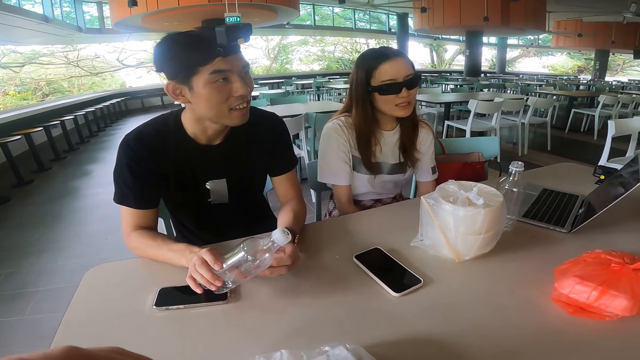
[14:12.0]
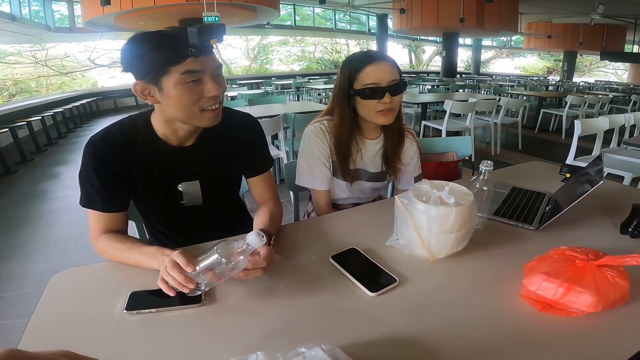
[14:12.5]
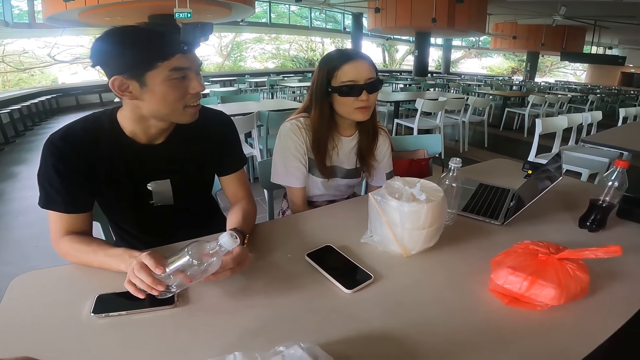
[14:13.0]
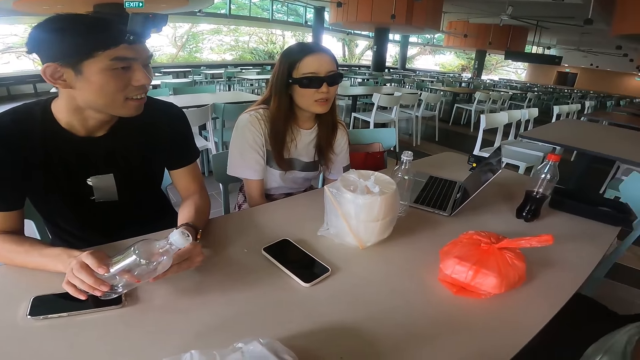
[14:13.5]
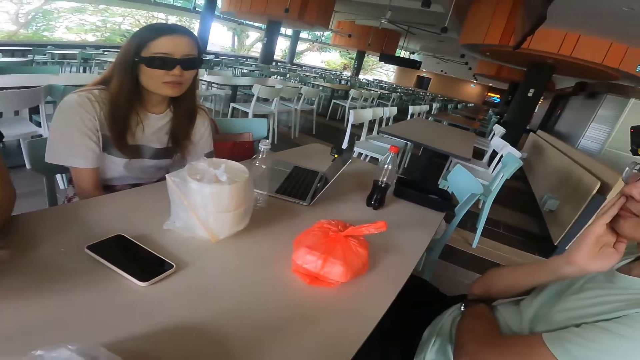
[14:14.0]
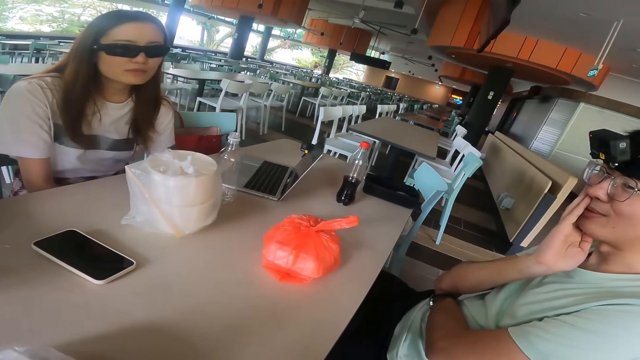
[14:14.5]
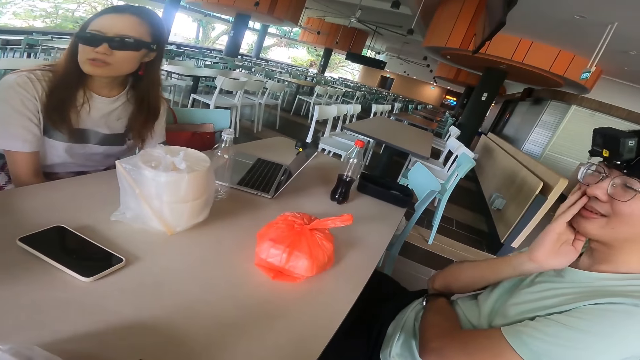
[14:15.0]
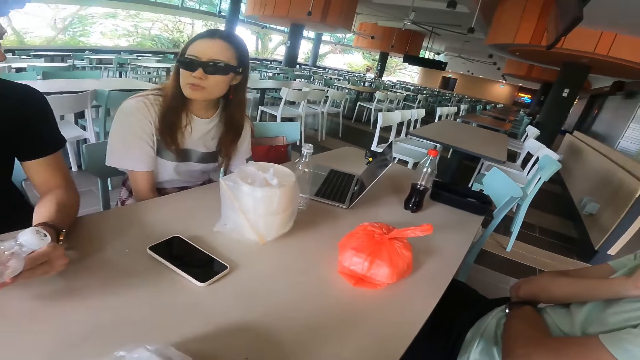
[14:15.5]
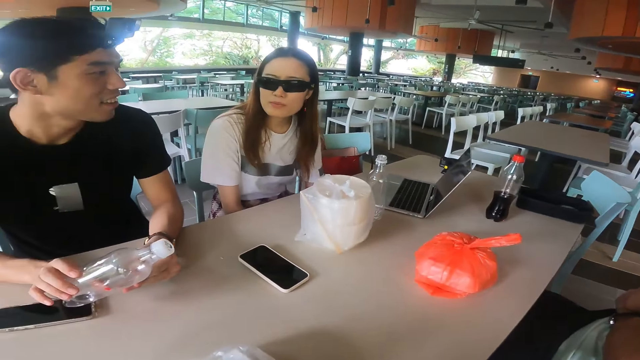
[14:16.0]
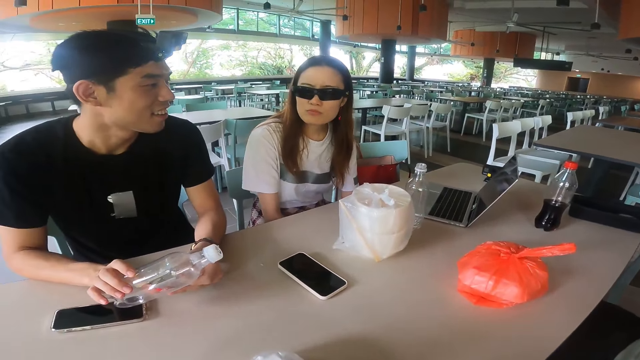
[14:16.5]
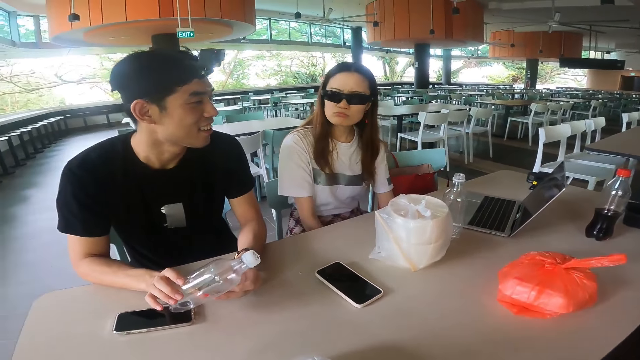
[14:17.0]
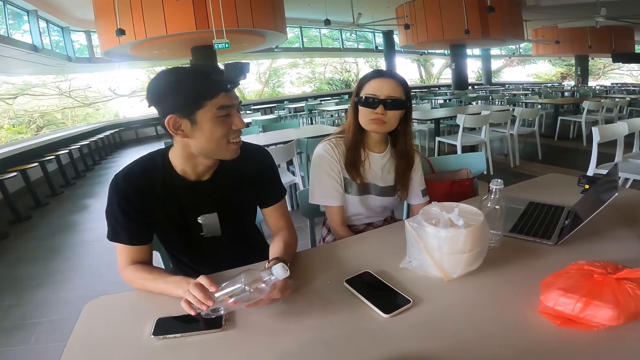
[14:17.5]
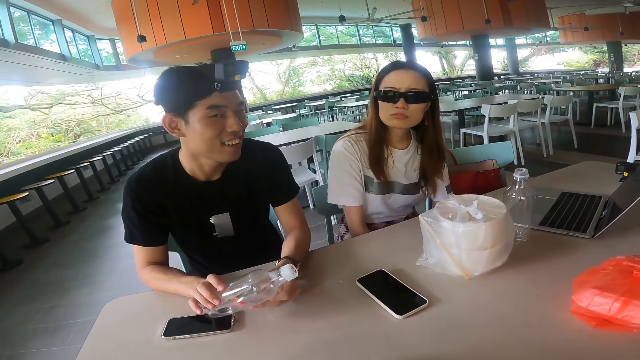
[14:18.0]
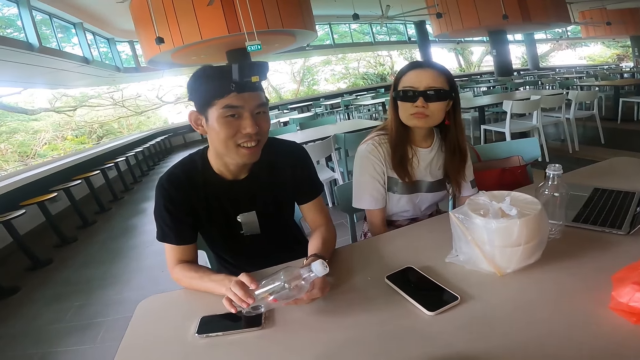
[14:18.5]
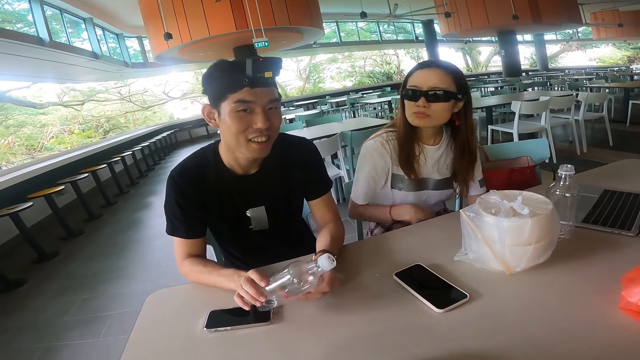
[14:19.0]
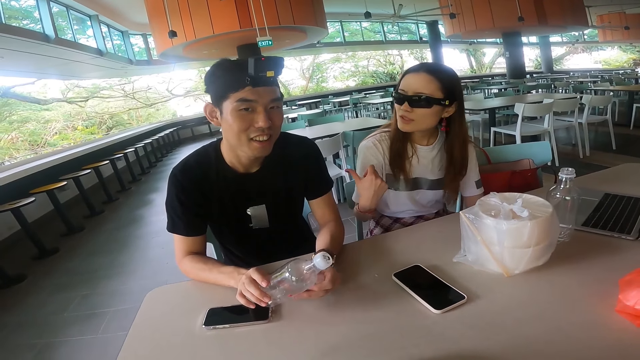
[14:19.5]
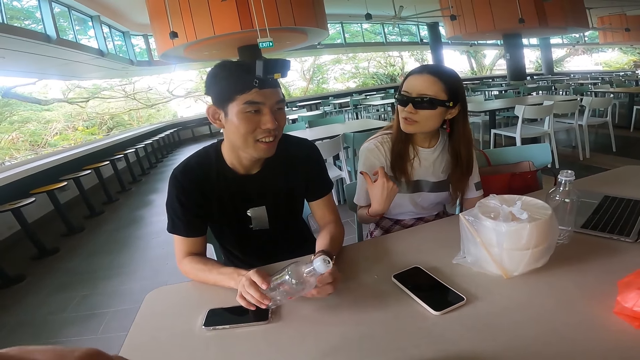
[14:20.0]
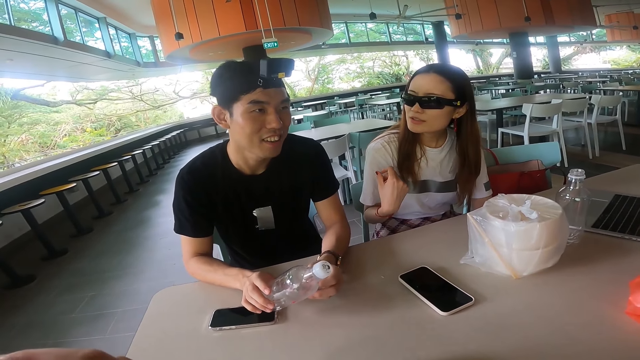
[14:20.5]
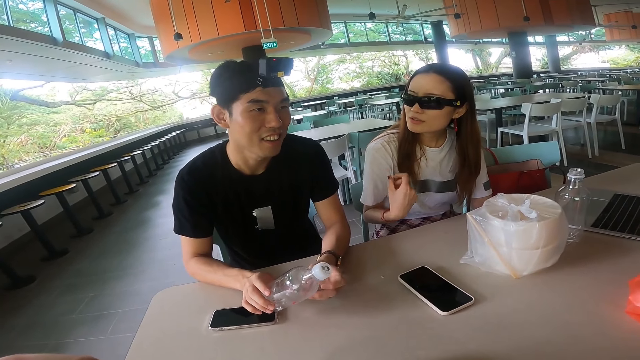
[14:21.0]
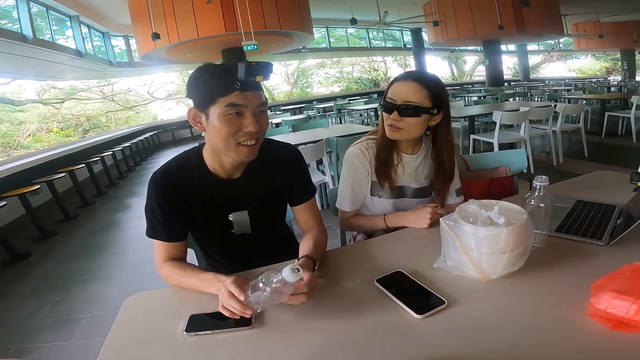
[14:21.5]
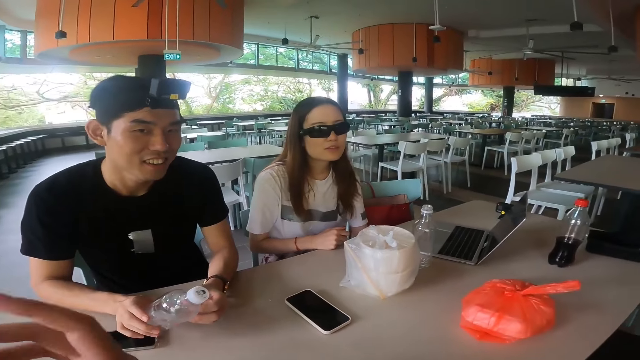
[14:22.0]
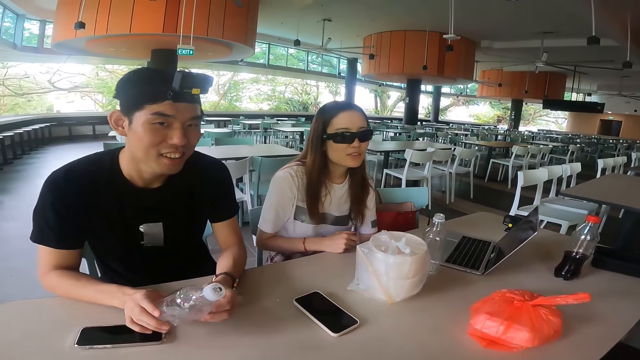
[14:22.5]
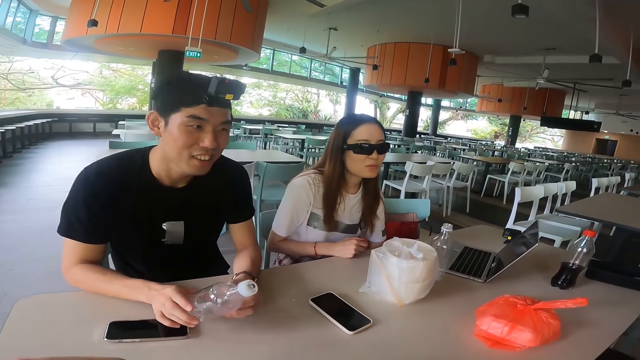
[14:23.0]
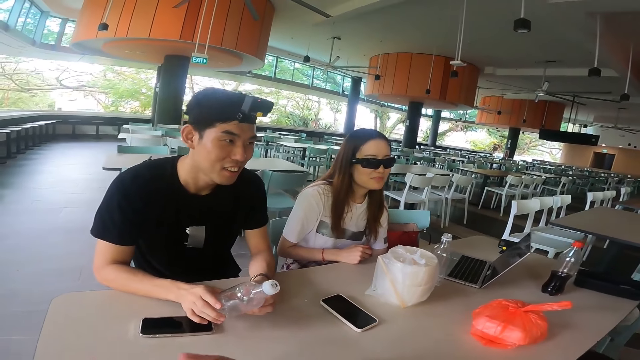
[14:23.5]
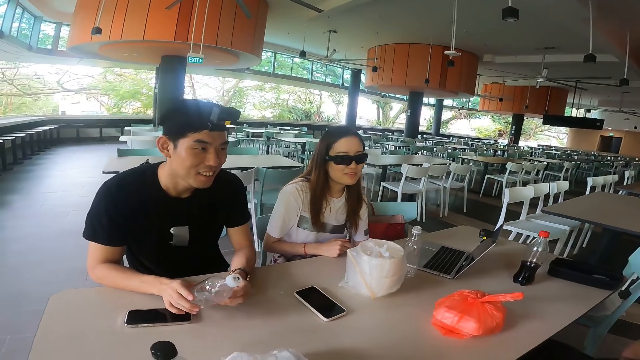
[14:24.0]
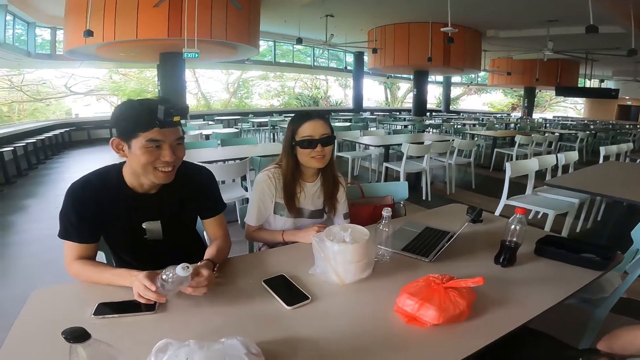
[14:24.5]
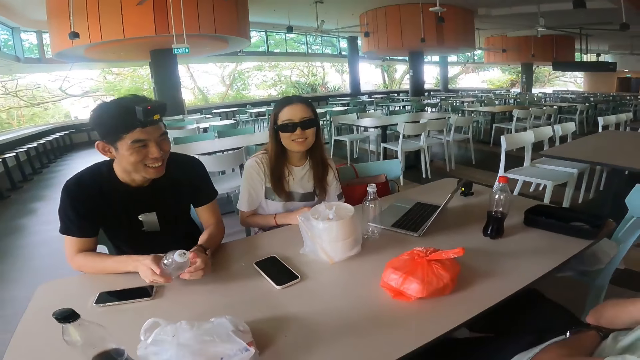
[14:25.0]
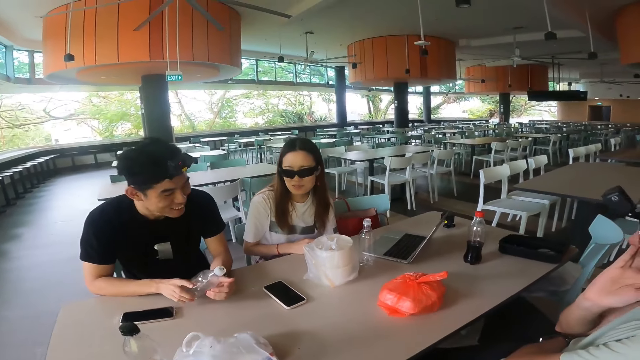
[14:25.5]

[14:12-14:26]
A woman scratches her leg. A person touches a cheek. The woman gestures with a hand and points at another person. The woman adjusts the hand. The camera wearer gestures with a hand and raises a hand.

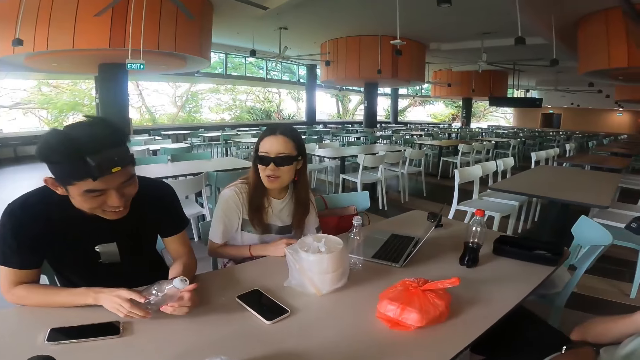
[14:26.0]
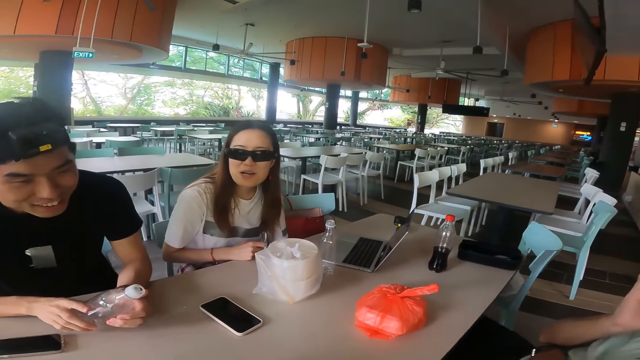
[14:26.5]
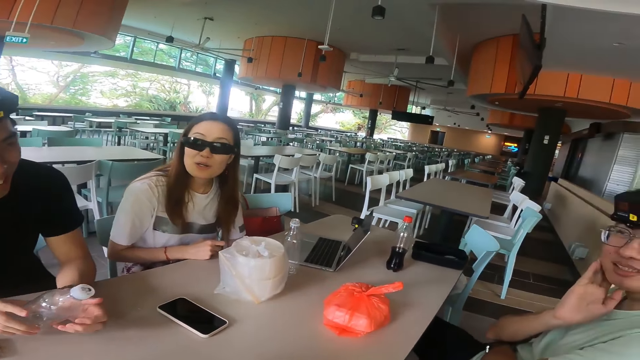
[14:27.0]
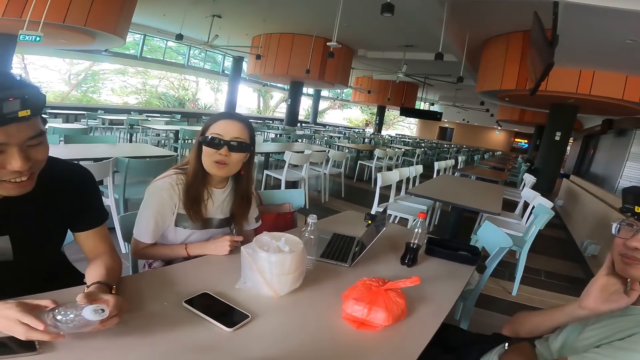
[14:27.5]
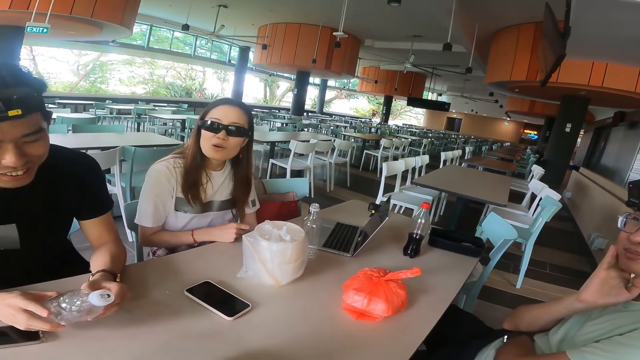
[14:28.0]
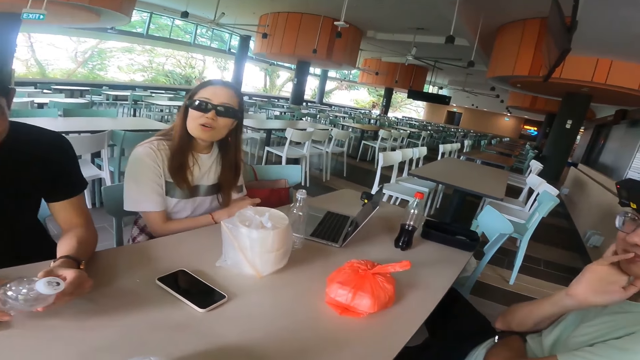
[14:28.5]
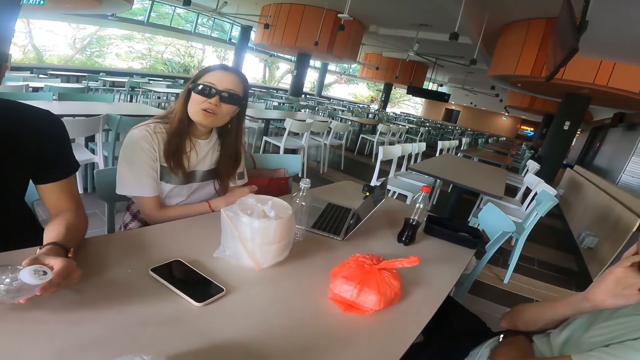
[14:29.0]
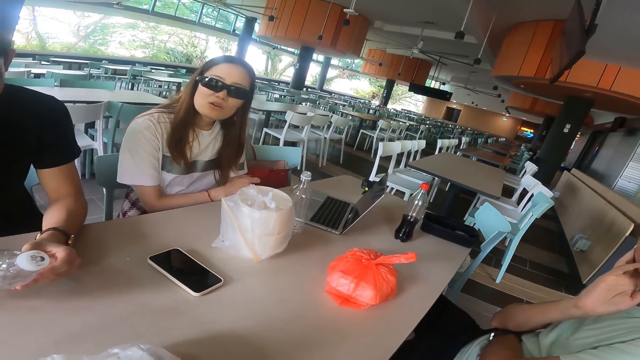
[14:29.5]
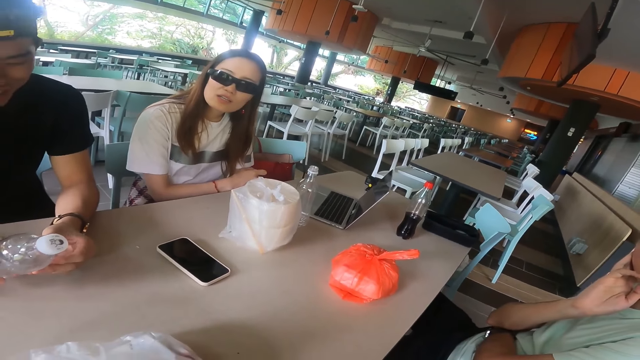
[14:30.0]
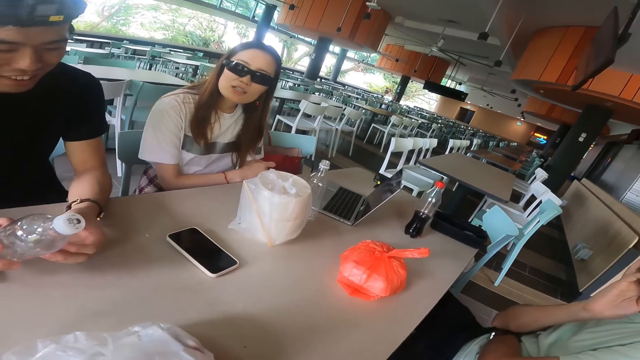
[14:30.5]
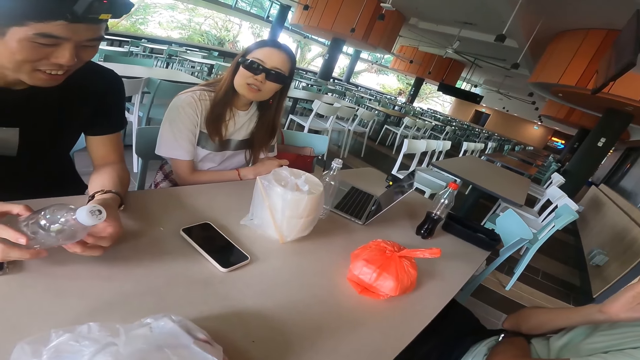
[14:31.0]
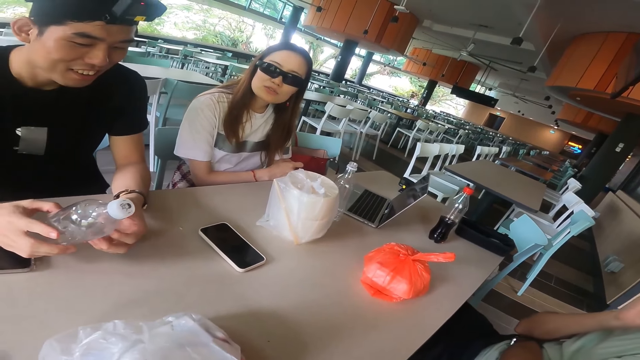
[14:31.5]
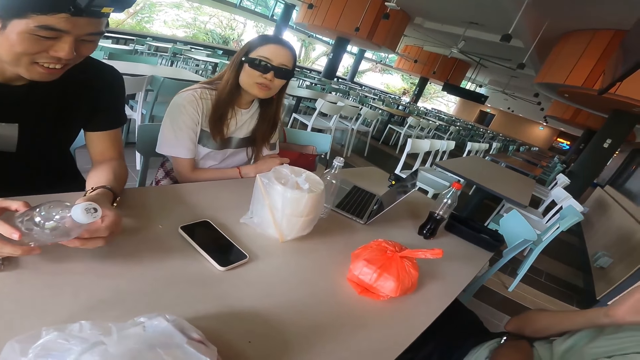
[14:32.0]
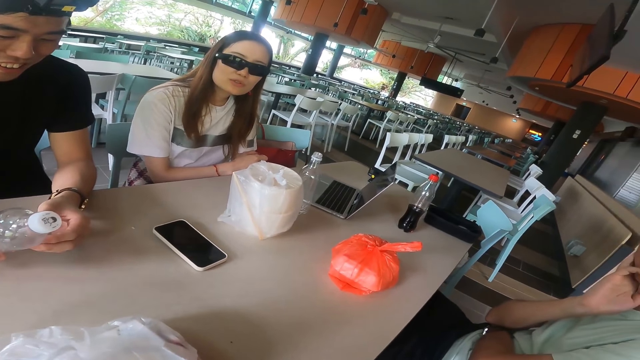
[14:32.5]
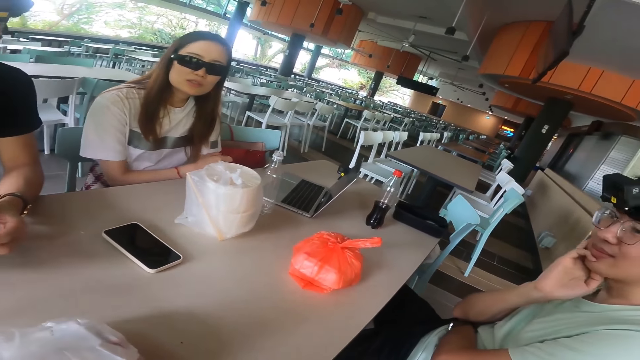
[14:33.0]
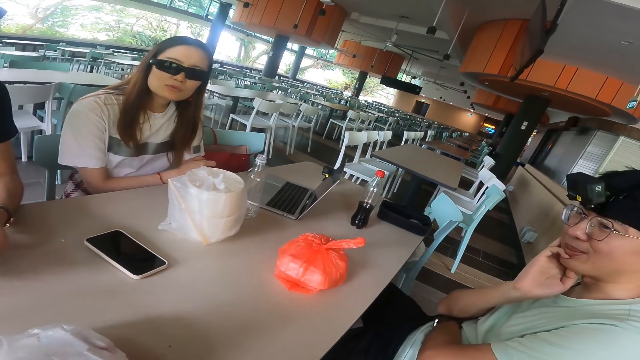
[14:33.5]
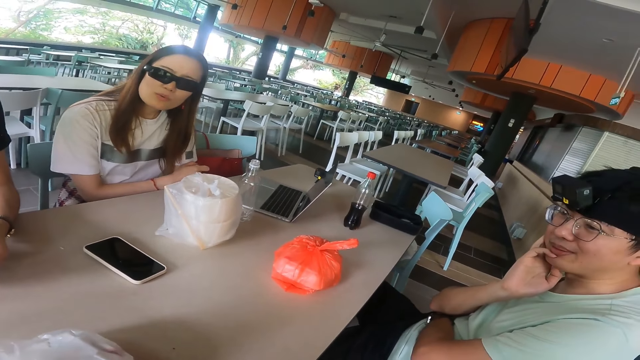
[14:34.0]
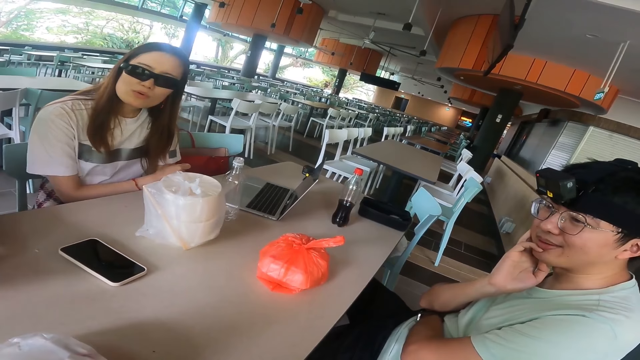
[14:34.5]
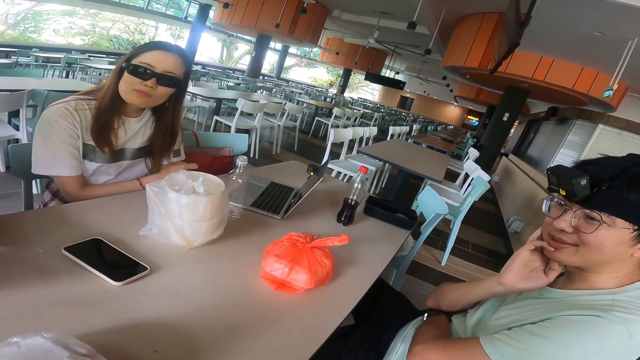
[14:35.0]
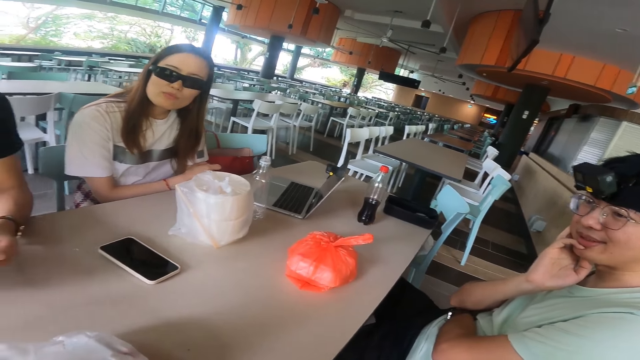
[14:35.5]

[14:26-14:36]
A person talks while looking at another person.
